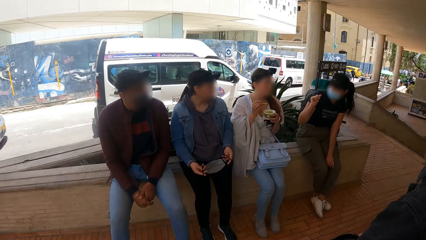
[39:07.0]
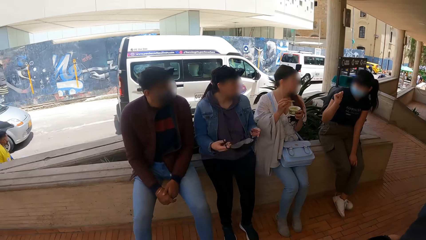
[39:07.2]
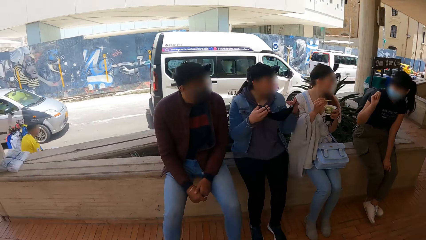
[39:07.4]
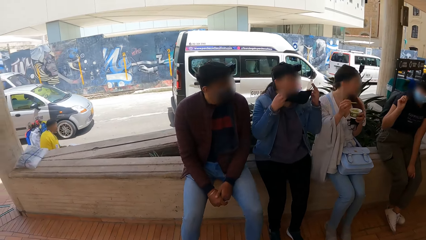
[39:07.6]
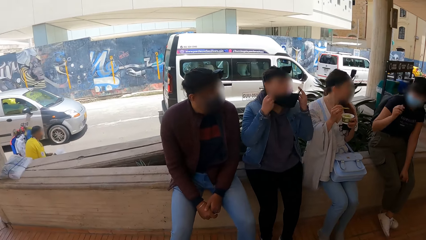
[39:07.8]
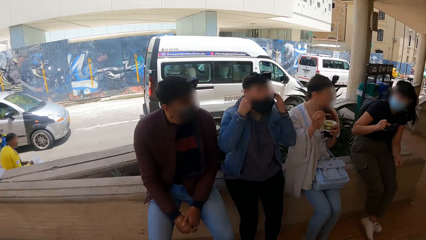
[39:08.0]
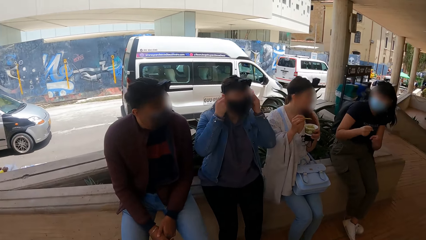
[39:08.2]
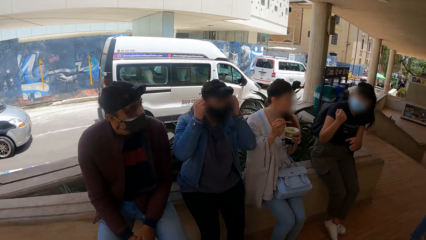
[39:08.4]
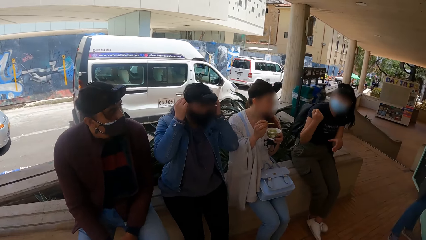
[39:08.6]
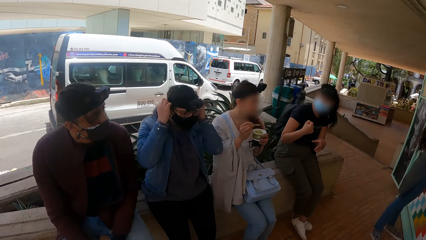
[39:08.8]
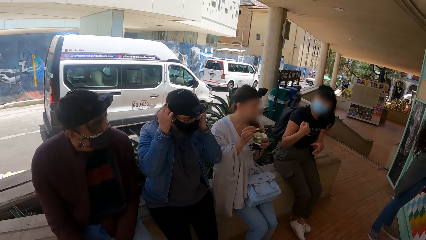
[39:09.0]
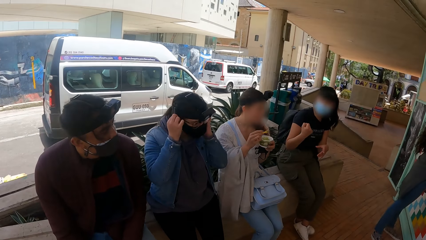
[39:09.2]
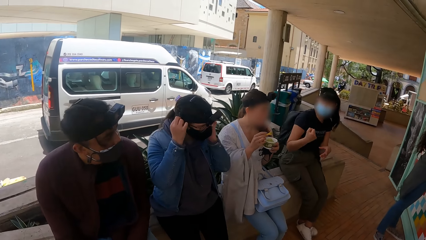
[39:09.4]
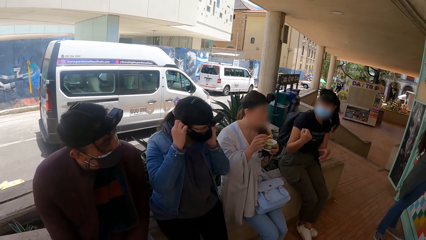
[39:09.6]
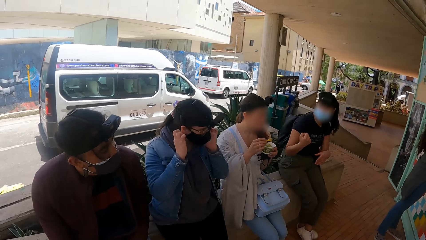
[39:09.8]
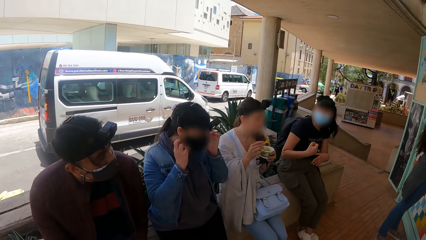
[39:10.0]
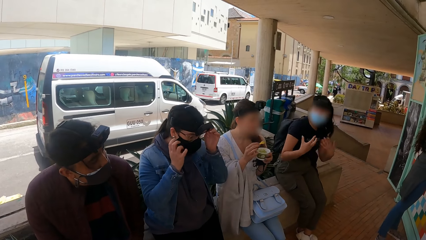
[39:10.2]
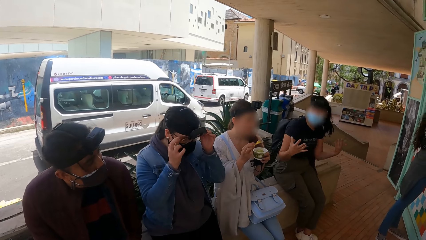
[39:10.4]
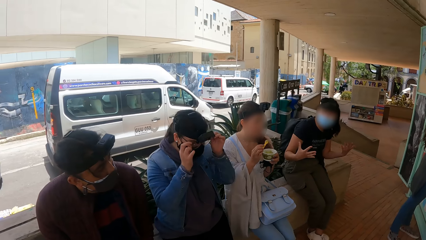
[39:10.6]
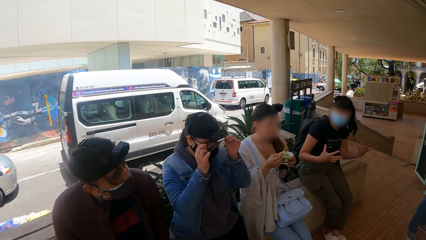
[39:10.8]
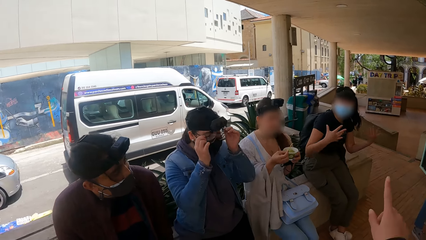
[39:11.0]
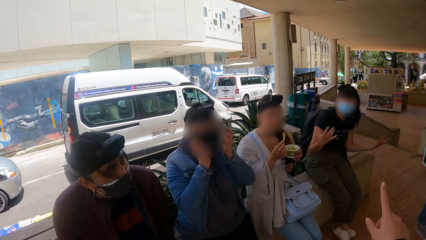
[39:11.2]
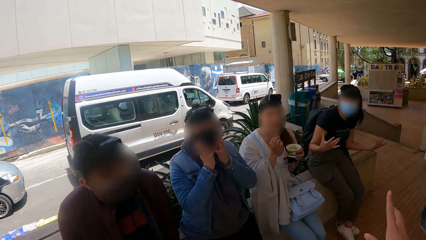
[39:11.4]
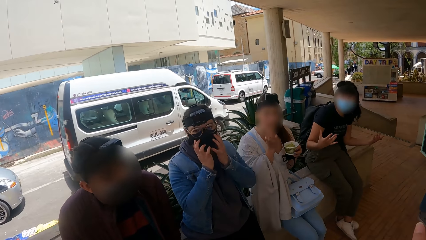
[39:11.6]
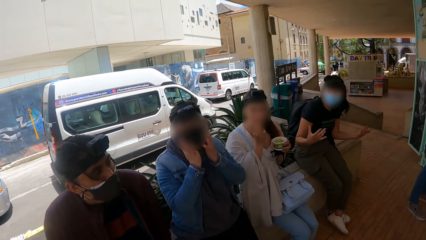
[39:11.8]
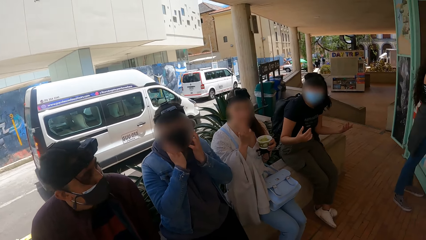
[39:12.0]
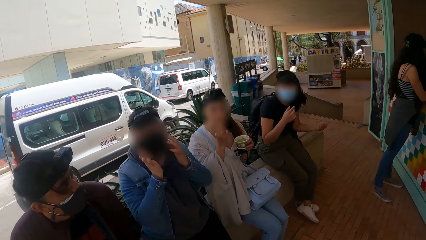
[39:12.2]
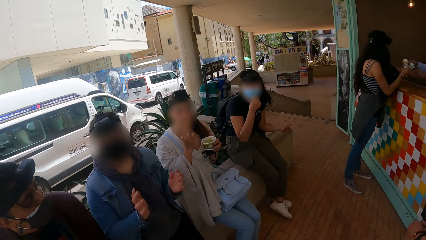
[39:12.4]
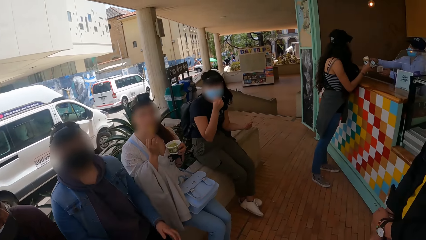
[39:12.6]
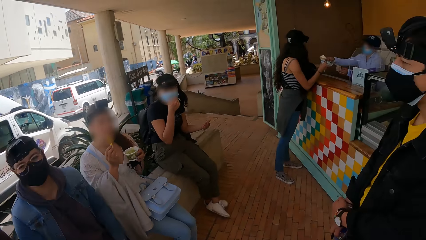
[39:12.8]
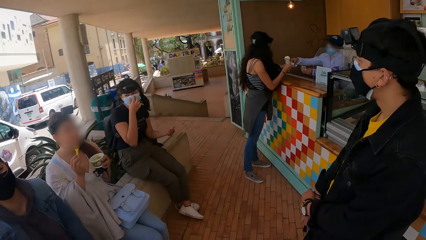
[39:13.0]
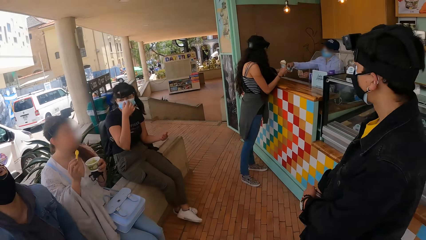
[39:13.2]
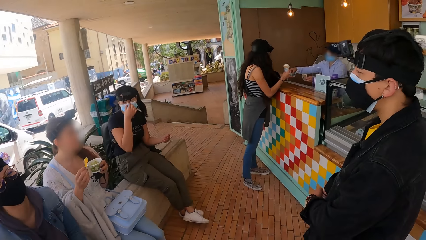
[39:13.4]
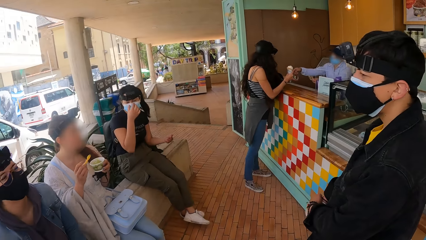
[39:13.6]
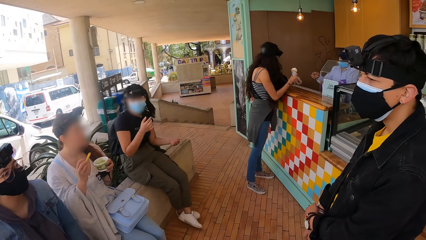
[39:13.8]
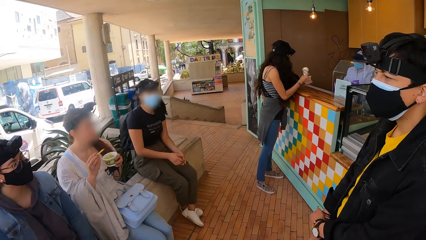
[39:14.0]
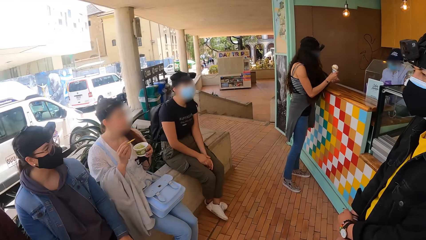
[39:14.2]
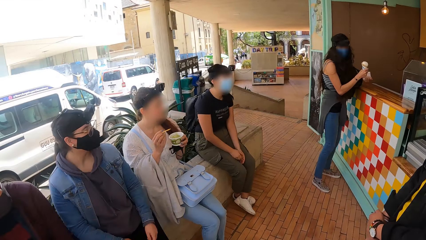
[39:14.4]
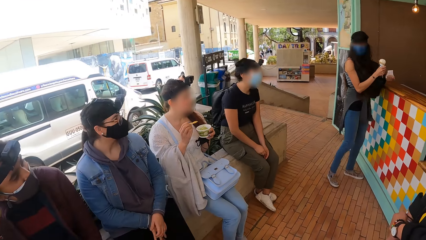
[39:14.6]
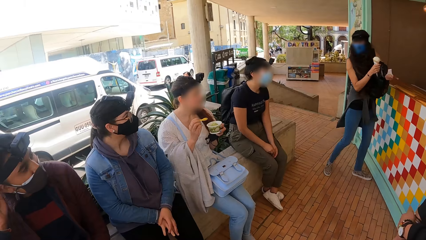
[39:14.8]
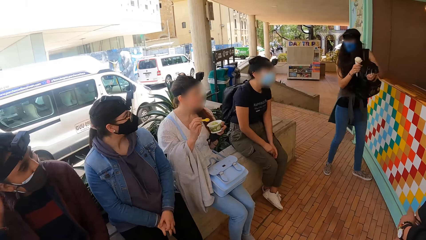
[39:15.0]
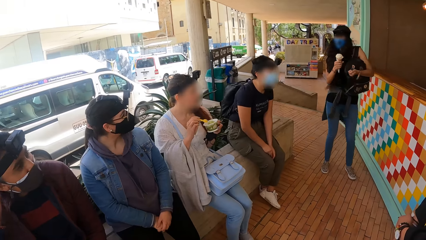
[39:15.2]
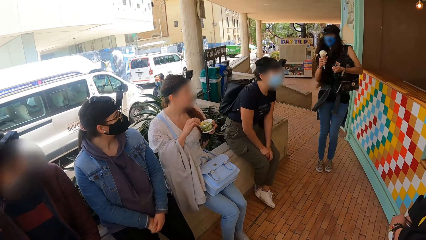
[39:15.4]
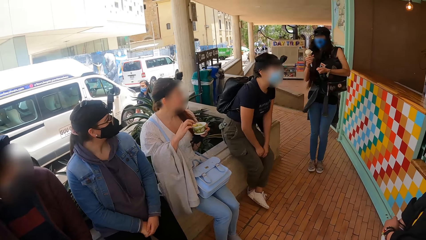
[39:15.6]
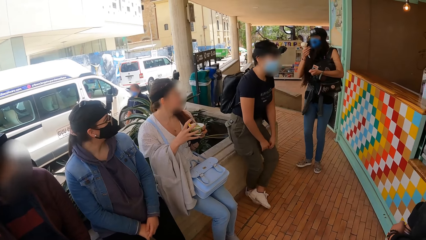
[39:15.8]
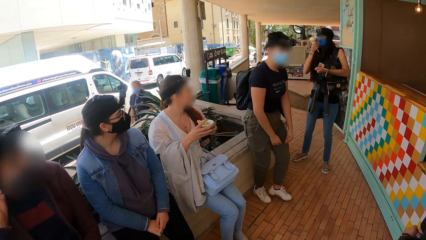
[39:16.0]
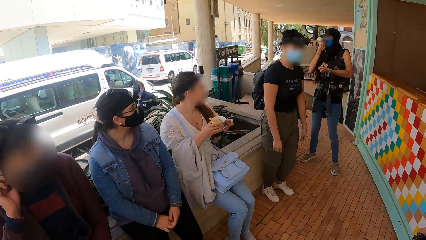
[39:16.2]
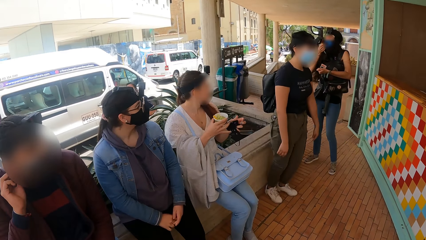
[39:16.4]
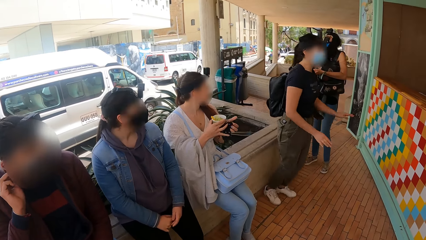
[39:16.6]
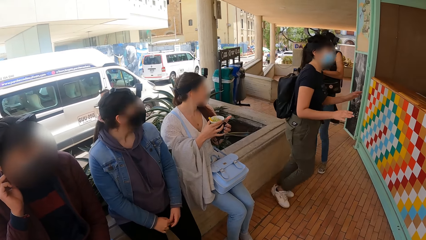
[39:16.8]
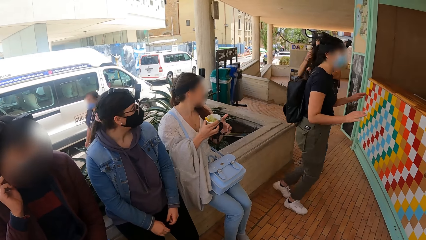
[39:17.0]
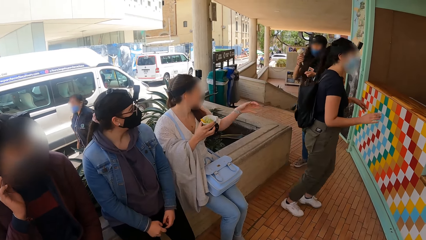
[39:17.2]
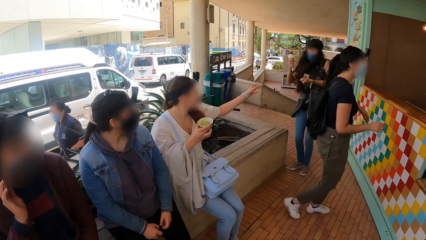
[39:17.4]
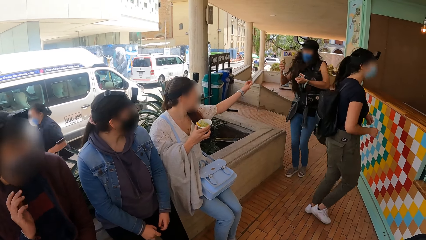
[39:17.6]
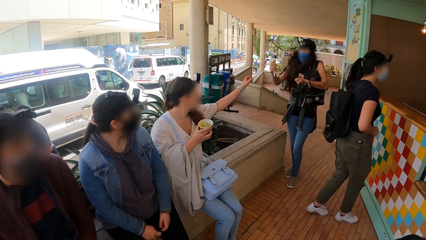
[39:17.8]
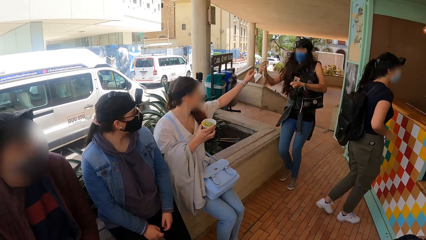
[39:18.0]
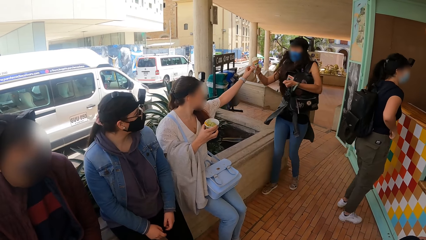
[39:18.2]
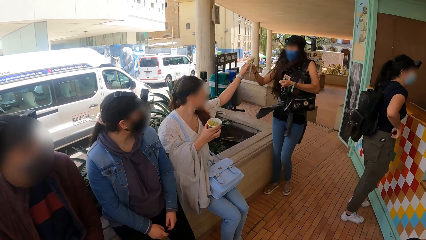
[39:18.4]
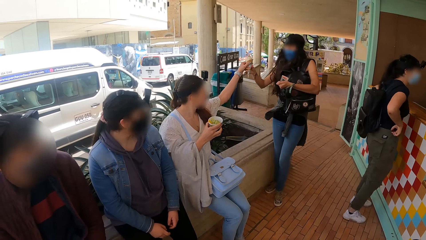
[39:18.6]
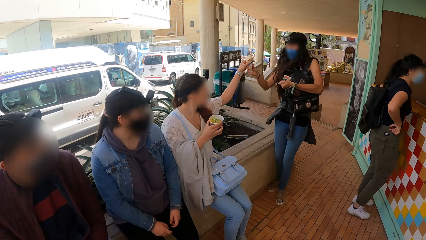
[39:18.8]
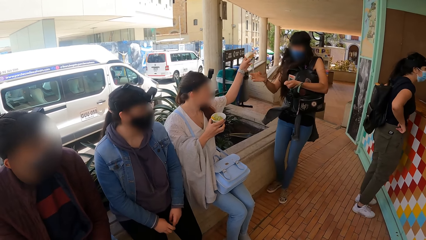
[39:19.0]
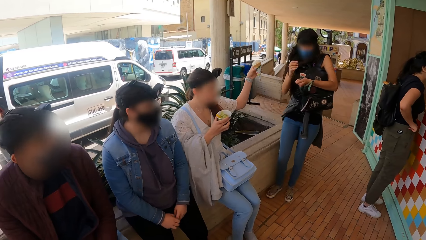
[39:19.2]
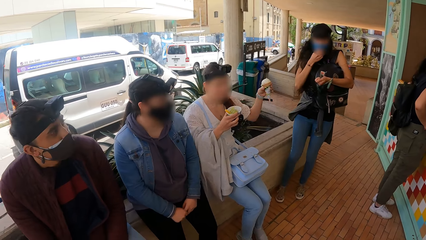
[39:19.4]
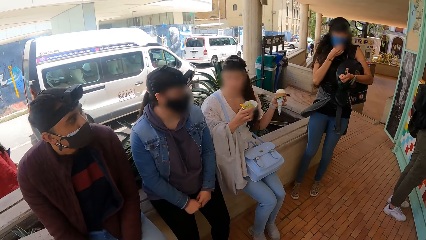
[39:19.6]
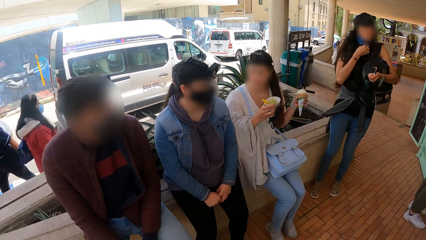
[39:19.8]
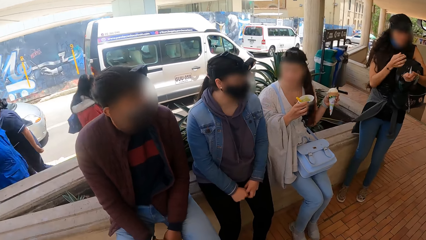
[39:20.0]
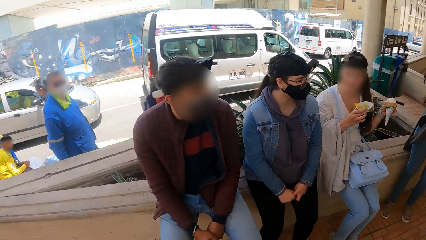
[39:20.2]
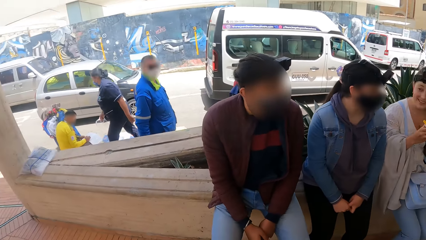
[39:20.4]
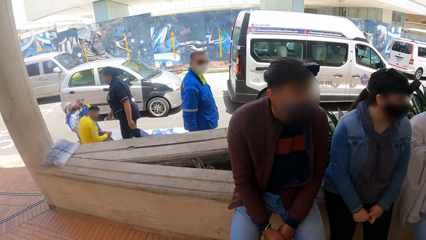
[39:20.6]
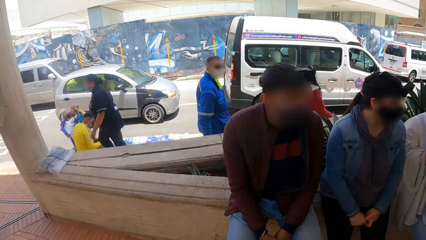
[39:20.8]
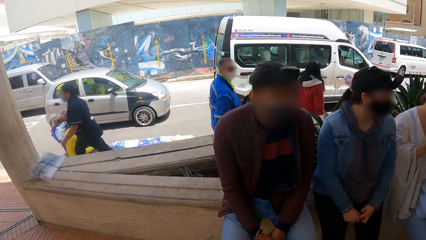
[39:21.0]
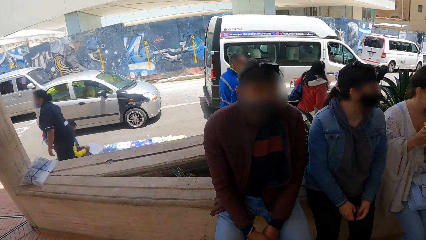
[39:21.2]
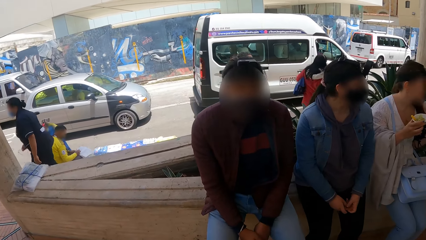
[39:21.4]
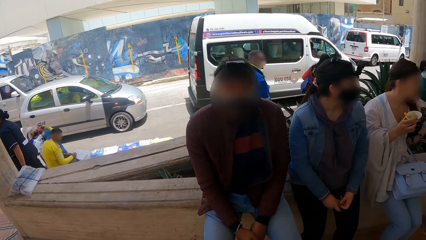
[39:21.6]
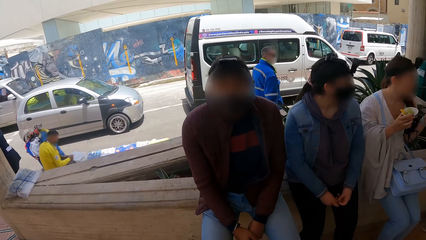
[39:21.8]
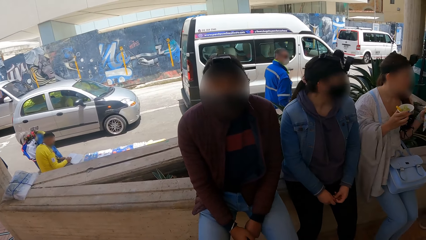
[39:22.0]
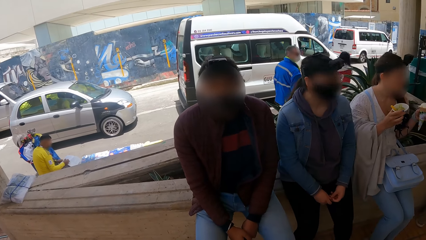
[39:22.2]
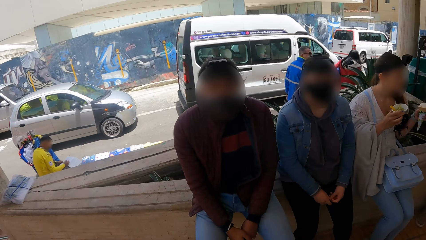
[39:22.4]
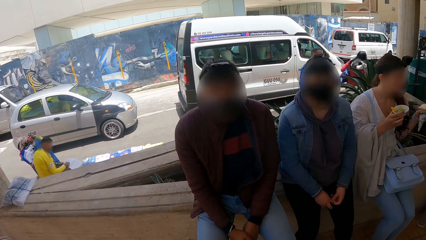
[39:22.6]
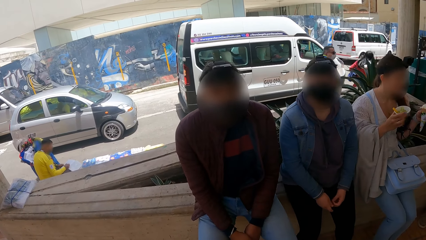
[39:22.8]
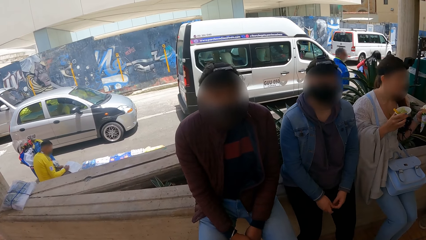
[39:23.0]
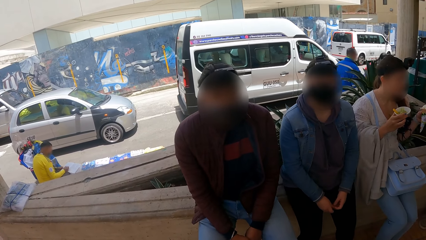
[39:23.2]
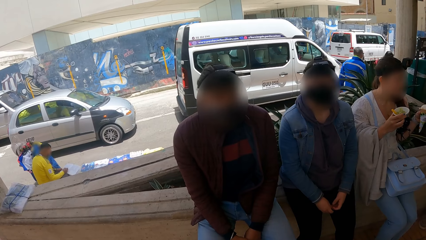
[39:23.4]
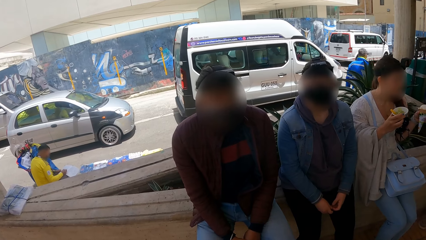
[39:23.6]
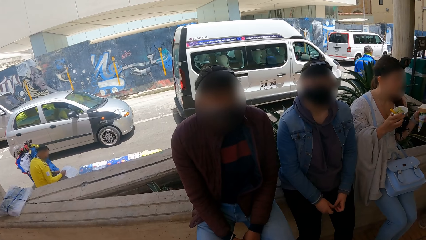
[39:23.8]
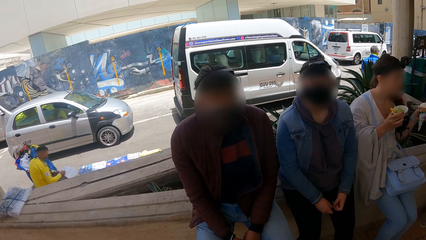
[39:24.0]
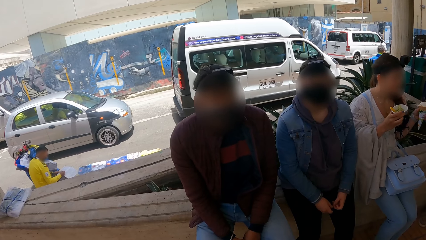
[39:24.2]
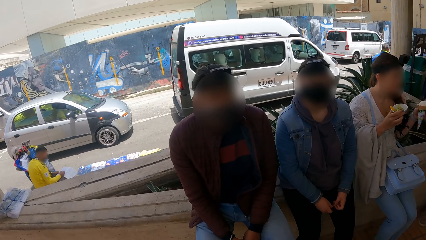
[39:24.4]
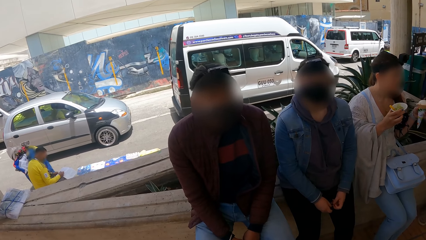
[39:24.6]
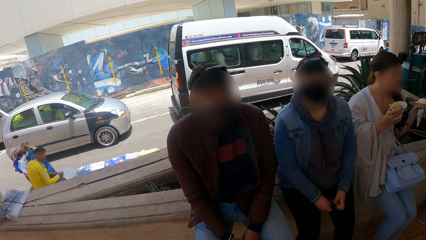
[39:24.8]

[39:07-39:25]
A woman holds the mask with both hands and puts on the mask. Another woman shakes the right hand. The first woman touches the spectacles with both hands. The second woman moves the hands. A third woman takes money from a fourth woman. The fourth woman holds the ice cream with the right hand. The fourth woman moves towards the second woman. The fourth woman walks towards the pavement. The second woman walks to the counter. A fifth woman takes the ice cream from the fourth woman. The fourth woman gives the ice cream to the fifth woman. The fourth woman touches the mask. The camera wearer turns around. A man sits on a pavement.
